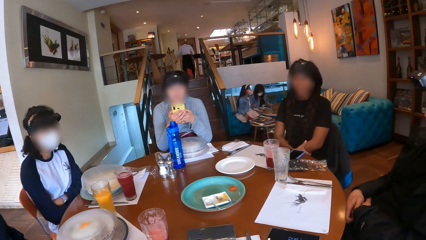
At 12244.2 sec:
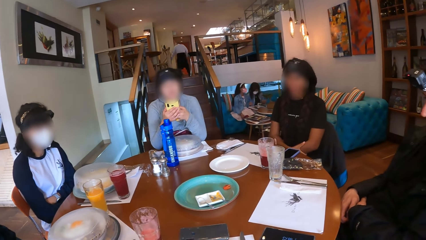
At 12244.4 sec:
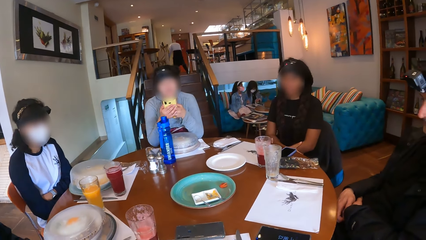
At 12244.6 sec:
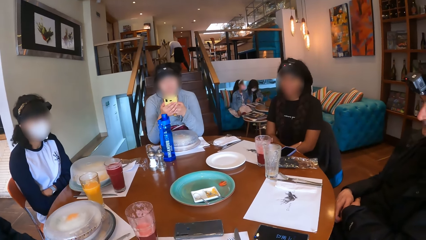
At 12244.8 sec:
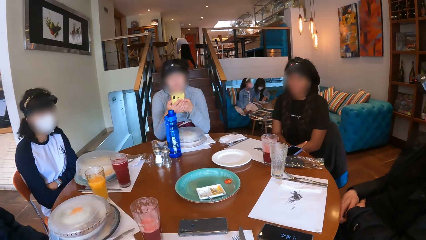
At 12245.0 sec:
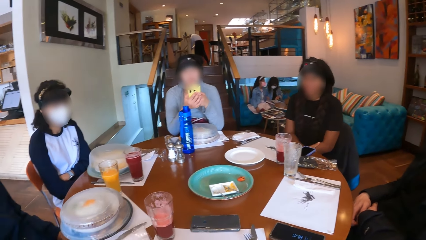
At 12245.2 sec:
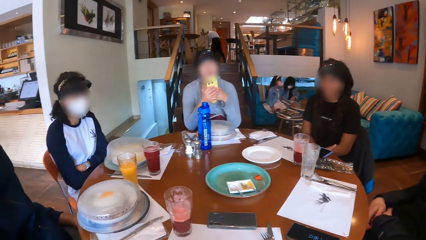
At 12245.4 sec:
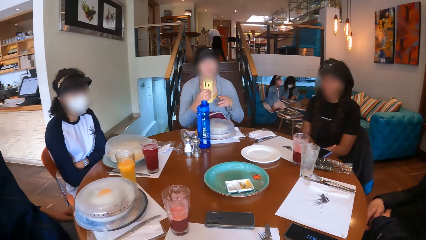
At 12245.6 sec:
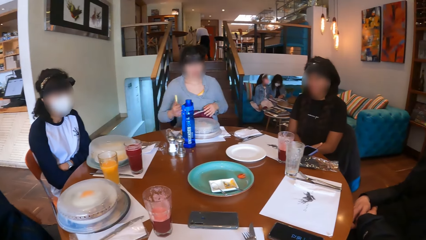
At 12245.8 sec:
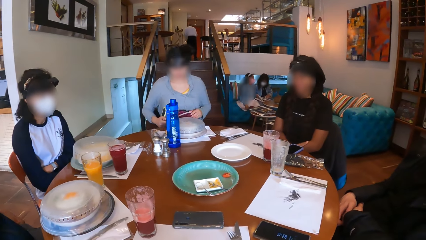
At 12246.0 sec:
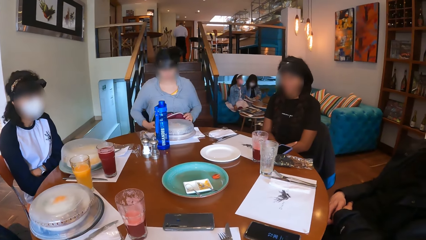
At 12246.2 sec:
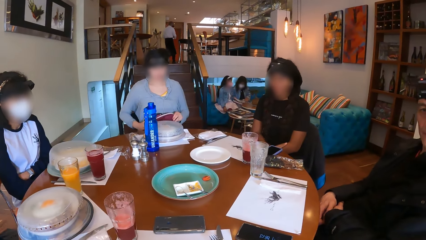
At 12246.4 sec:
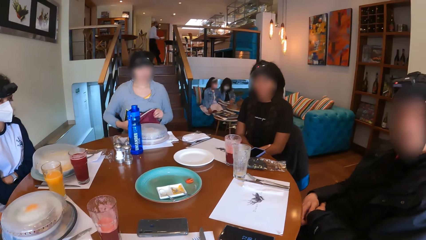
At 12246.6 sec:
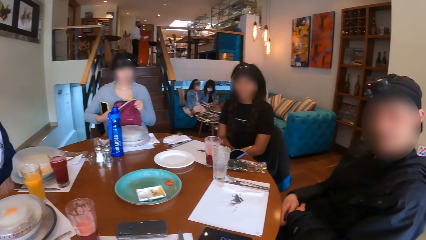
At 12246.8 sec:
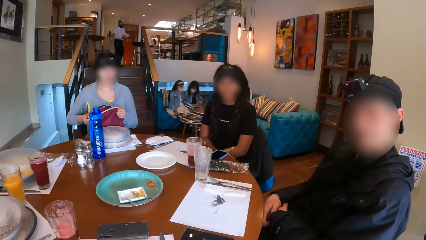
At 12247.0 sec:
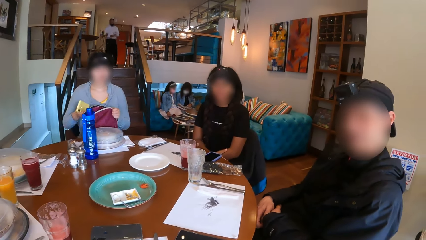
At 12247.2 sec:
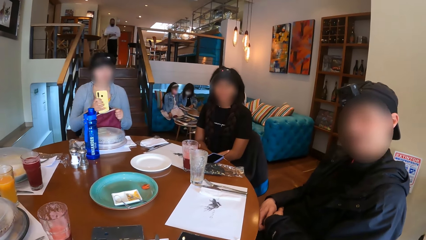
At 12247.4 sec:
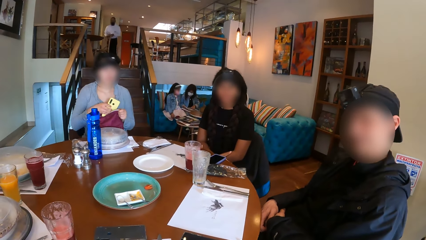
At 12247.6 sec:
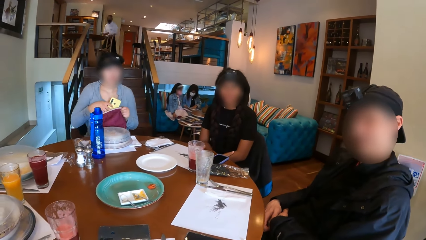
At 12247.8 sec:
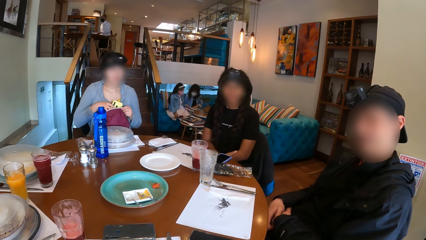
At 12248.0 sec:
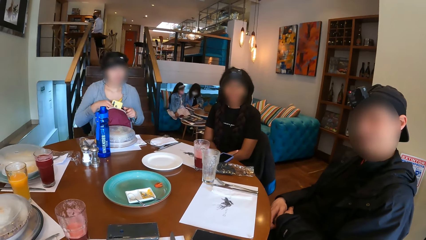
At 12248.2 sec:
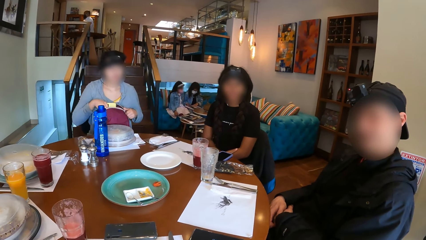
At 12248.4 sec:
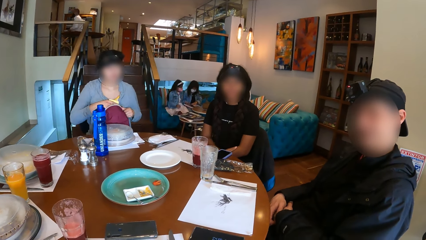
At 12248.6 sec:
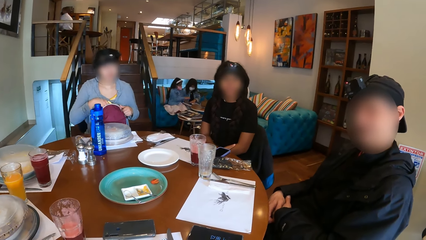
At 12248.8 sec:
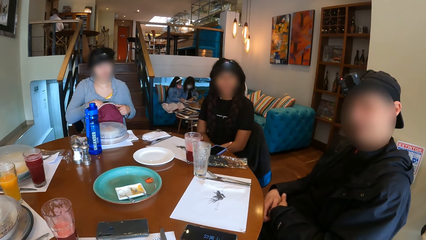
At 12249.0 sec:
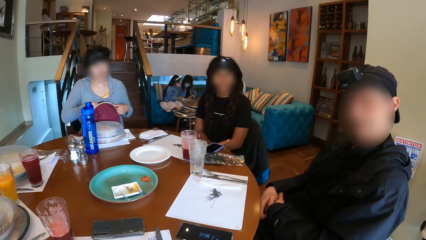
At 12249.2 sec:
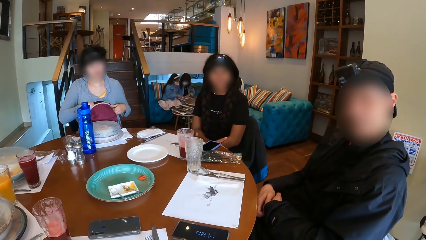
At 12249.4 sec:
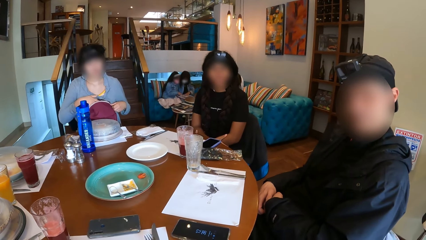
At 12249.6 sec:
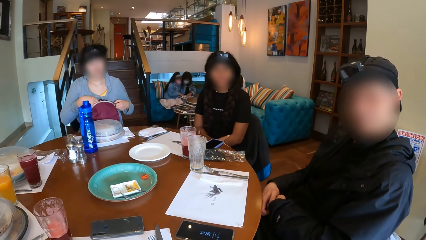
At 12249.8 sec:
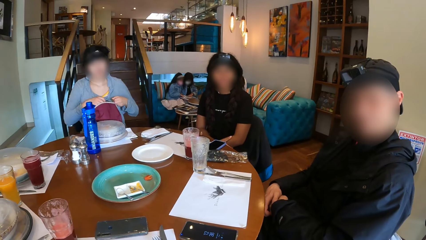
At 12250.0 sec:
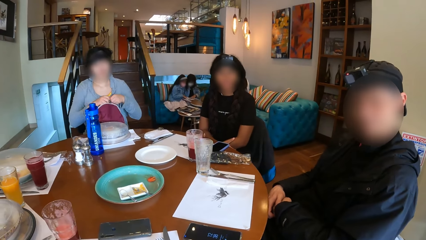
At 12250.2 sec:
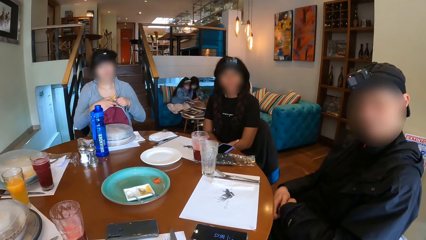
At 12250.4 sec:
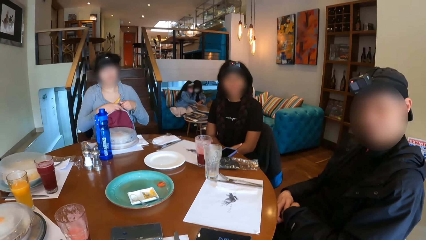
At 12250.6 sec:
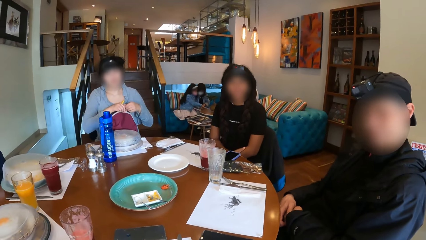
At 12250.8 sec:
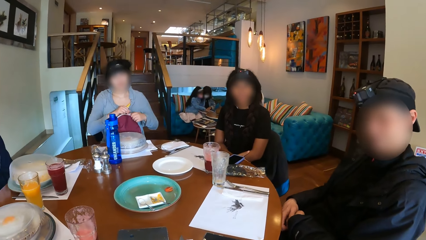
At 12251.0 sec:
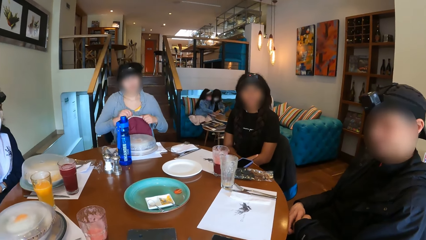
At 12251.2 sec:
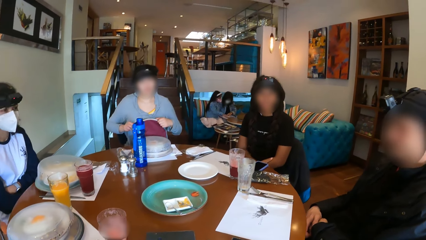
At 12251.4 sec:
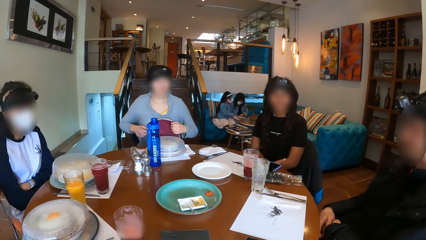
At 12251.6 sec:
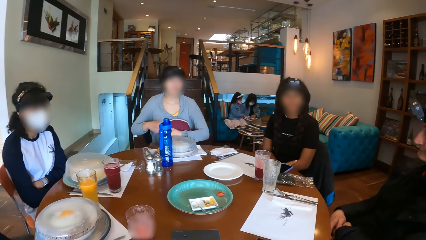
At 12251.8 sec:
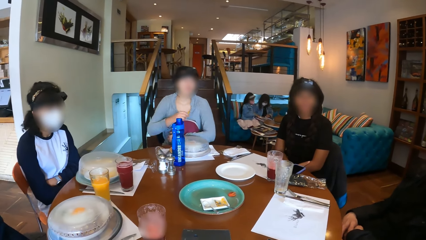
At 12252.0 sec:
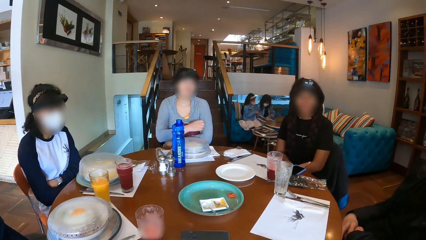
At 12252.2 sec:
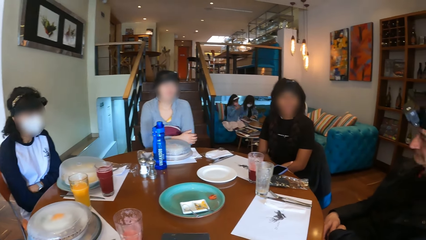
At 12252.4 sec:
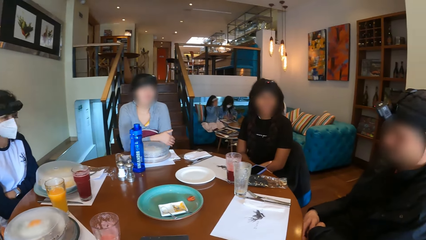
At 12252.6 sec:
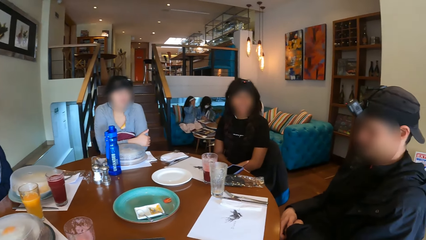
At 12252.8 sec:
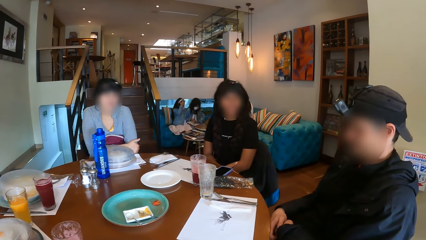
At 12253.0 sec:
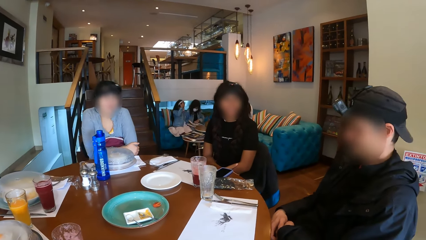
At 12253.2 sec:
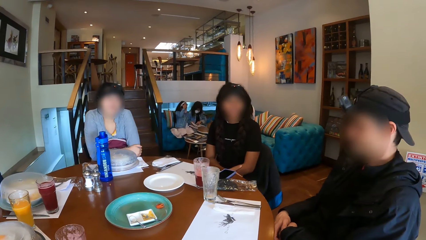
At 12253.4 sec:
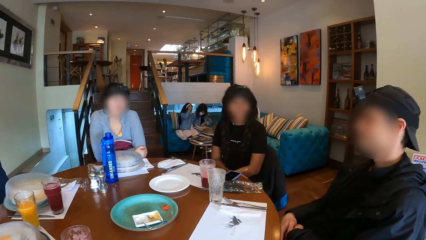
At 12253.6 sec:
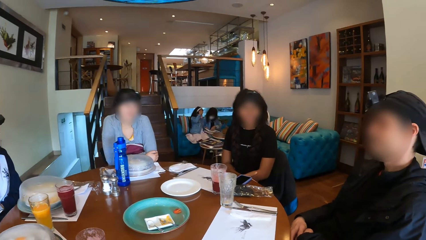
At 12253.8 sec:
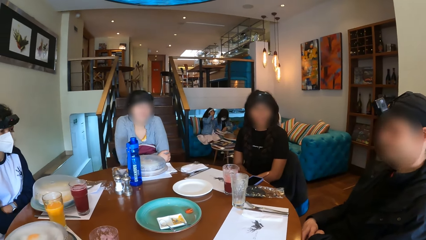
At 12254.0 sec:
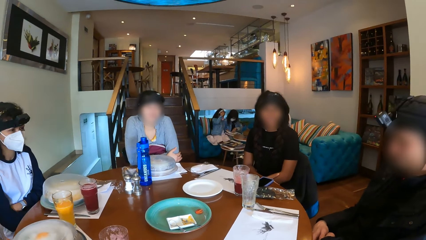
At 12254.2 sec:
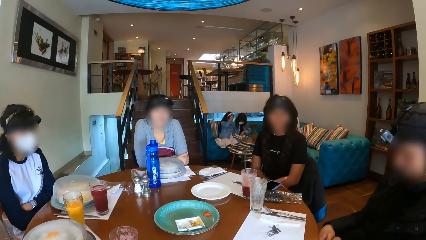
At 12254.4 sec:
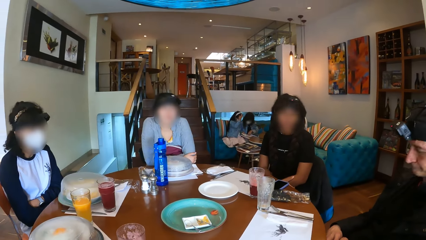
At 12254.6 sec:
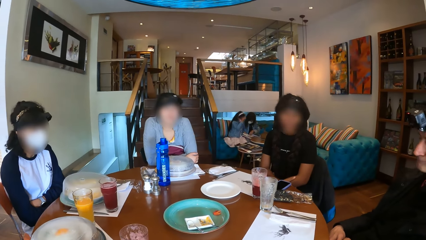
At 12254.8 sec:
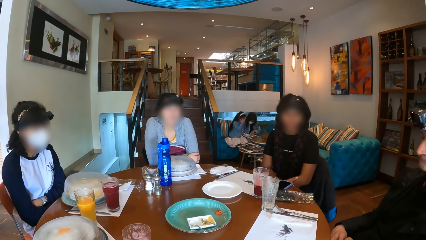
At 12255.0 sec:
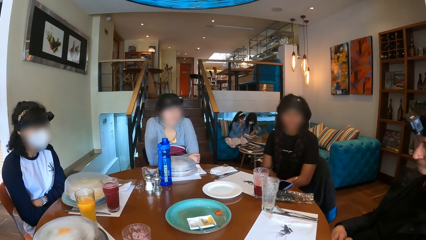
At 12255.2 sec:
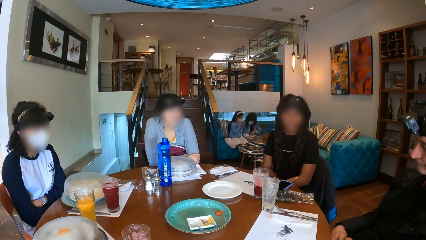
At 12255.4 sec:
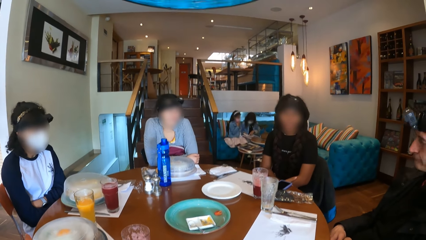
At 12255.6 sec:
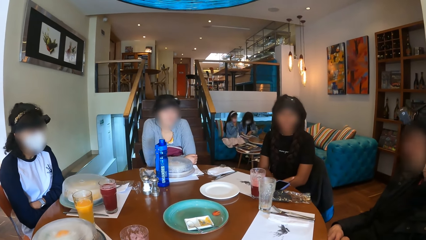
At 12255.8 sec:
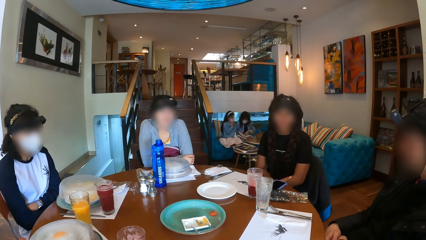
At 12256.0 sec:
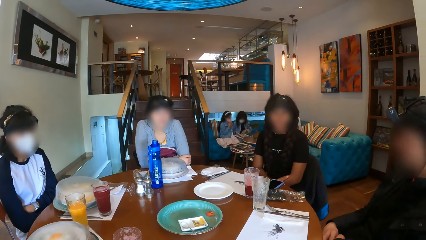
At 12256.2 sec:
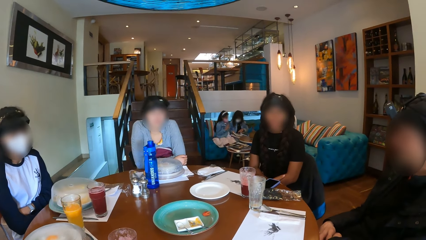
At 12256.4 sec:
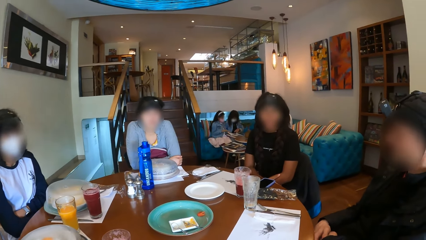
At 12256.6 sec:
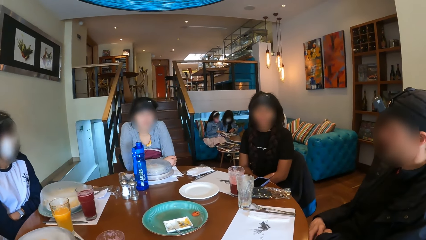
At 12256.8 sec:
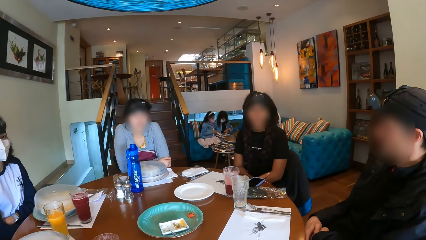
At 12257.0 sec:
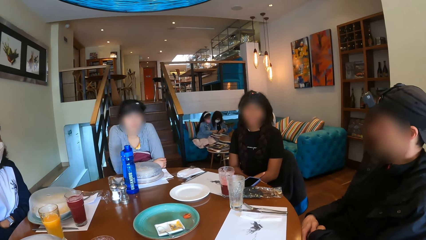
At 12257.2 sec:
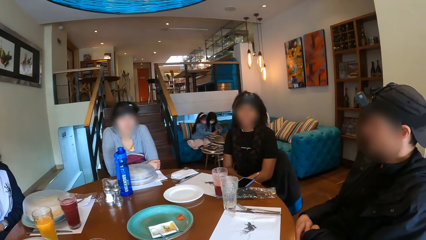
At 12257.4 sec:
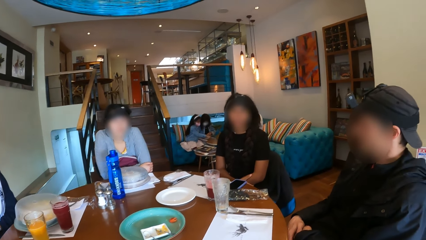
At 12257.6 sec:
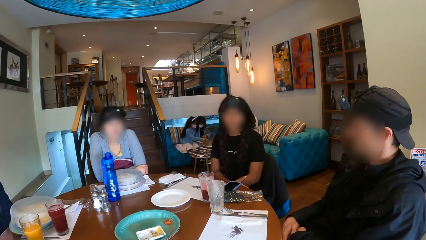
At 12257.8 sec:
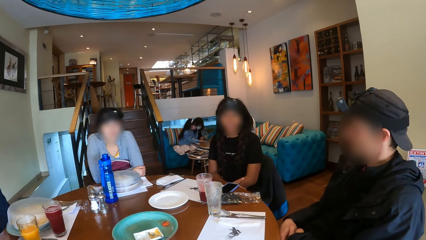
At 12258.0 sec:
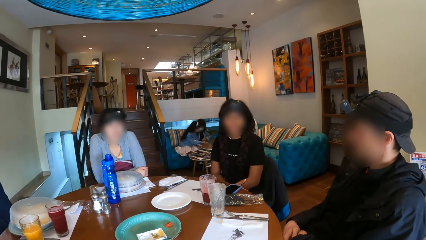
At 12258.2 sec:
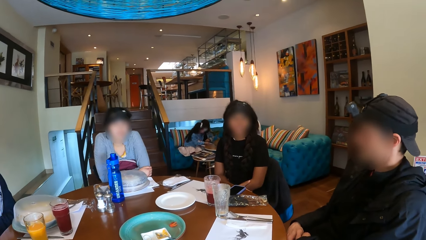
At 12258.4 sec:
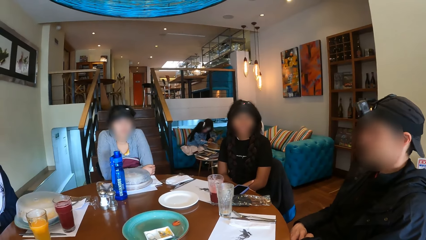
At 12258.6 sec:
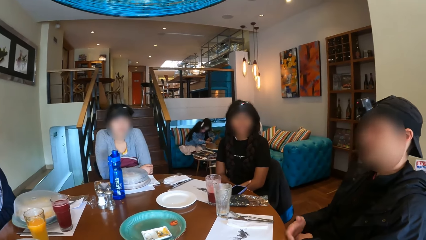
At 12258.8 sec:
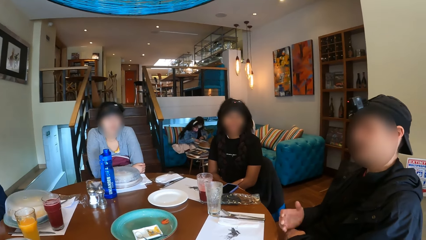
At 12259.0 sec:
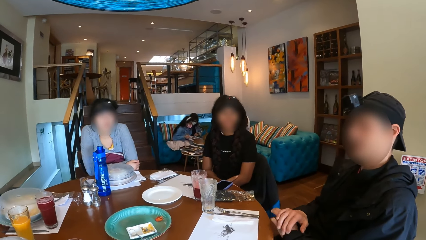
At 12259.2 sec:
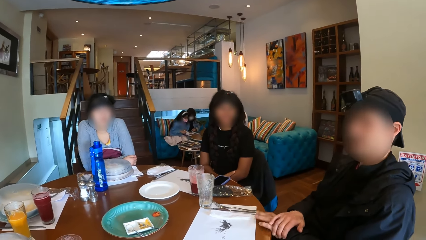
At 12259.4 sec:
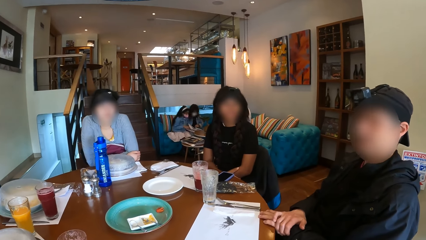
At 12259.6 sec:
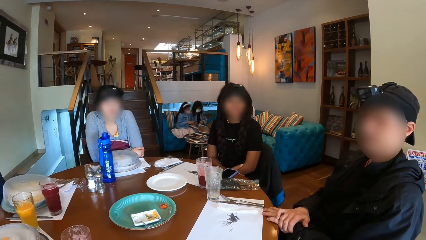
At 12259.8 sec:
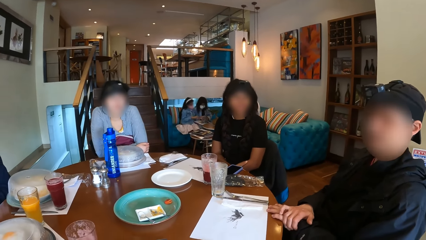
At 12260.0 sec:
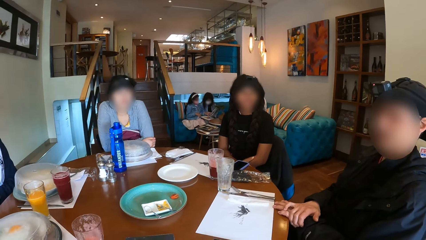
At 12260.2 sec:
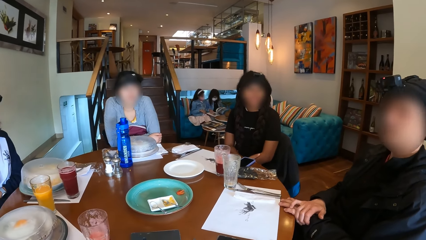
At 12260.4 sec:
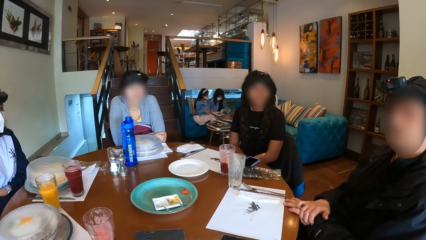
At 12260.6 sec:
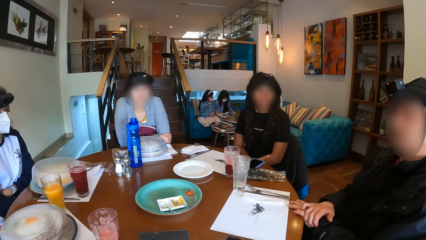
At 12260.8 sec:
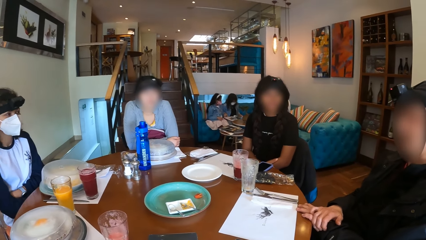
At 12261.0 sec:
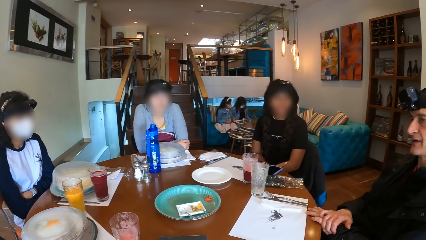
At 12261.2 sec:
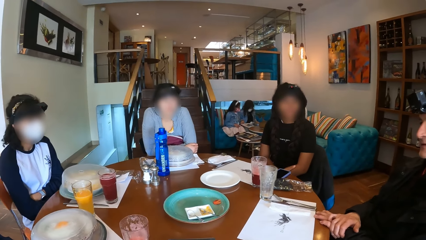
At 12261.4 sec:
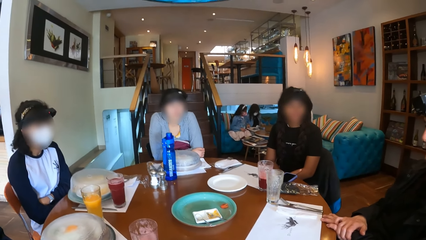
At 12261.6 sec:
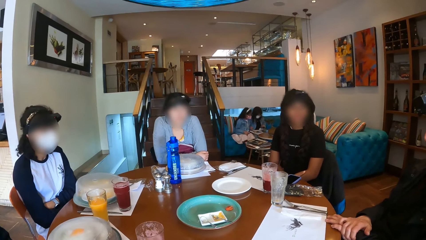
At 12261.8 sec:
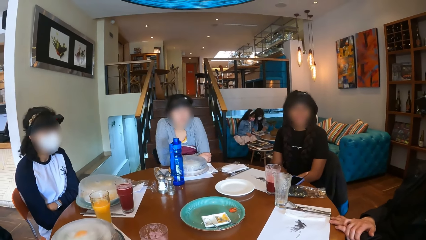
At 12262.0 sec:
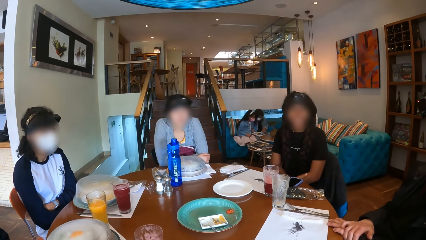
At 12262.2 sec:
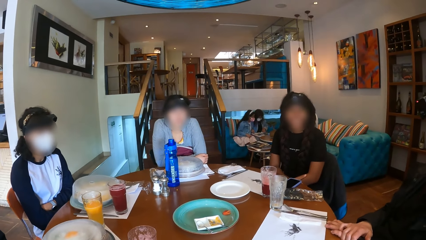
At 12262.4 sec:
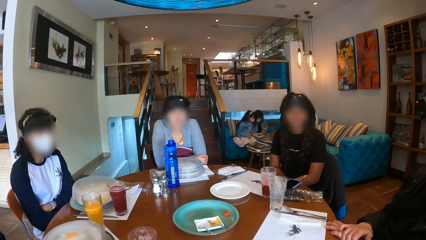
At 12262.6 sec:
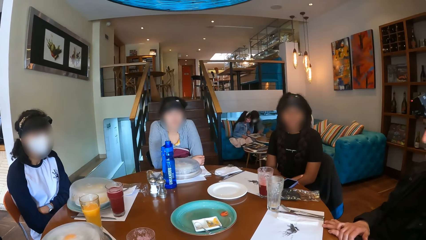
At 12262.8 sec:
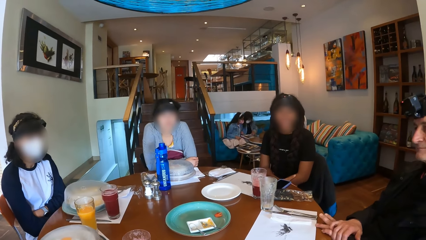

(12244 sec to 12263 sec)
The woman adjusts the bag on her lap with both hands. The man interacts with the camera wearer. The woman puts the phone in her right hand in the bag on her lap. The woman closes the bag with her hands. A man nods his head. He nods his head again.
